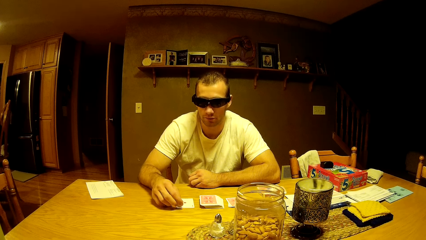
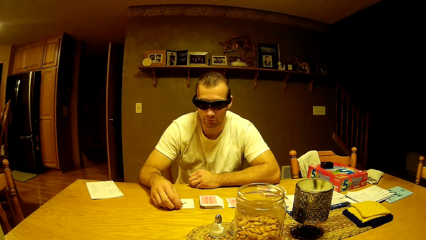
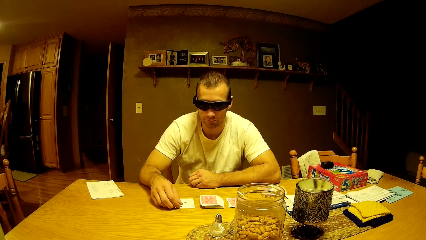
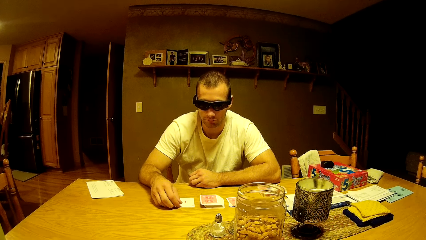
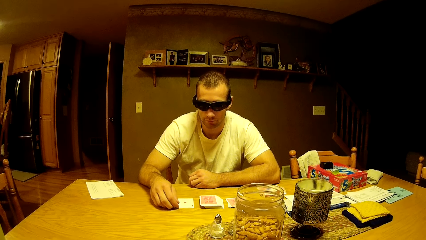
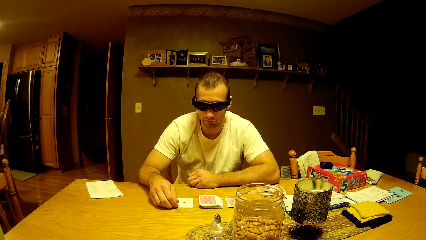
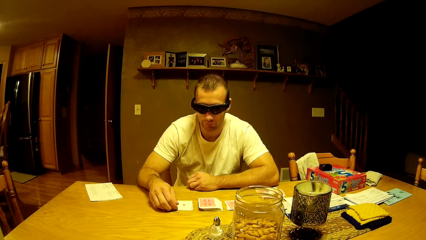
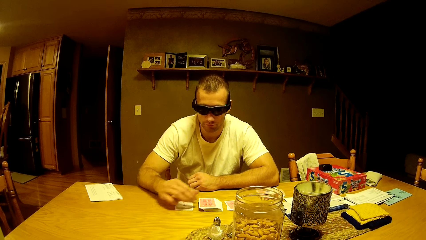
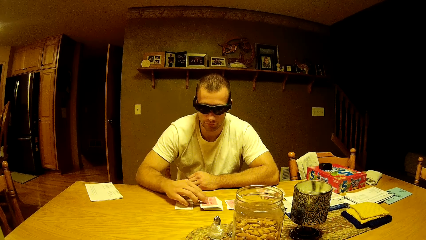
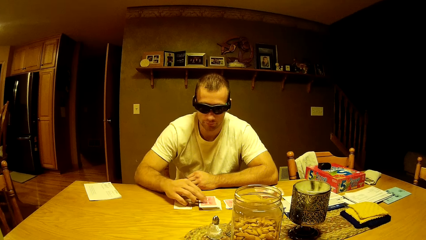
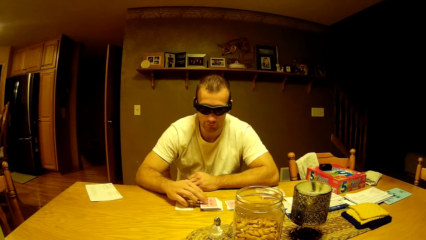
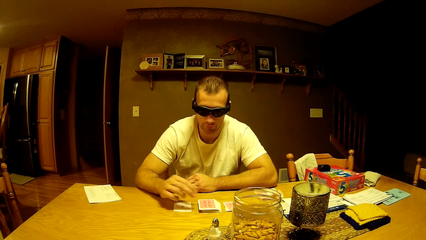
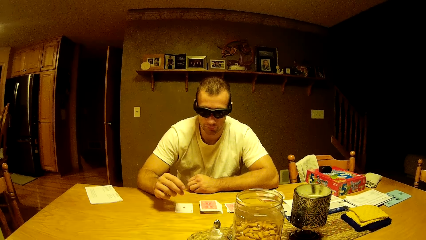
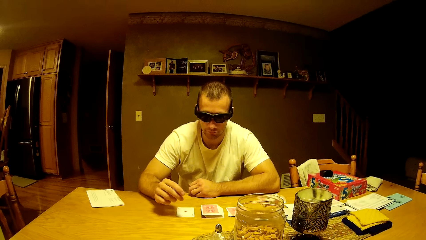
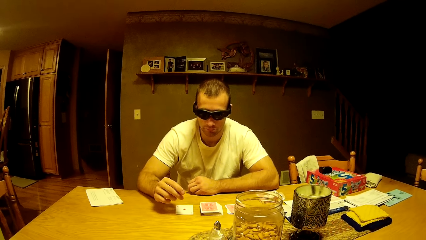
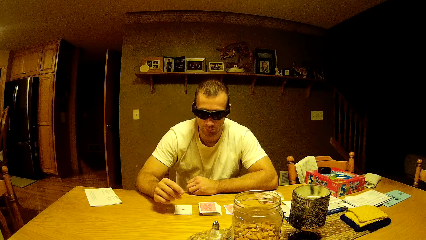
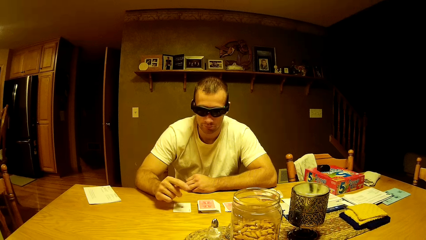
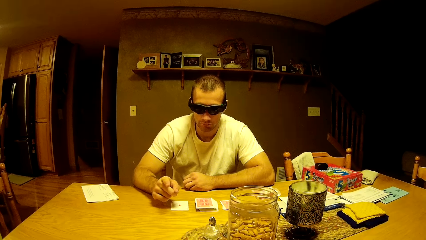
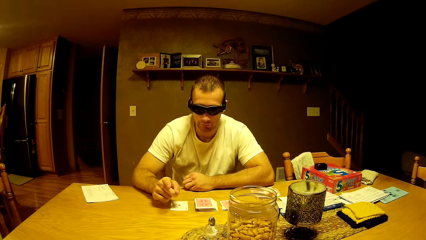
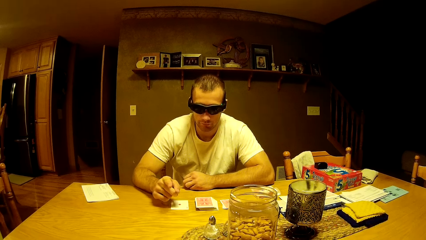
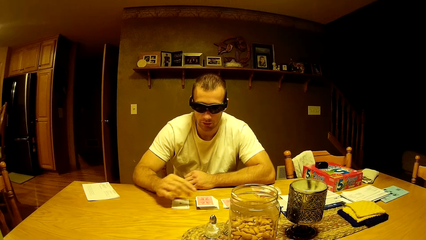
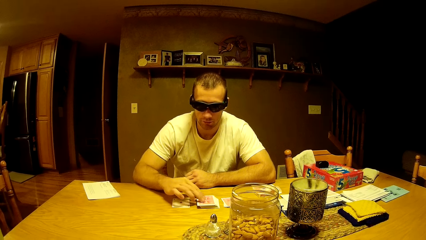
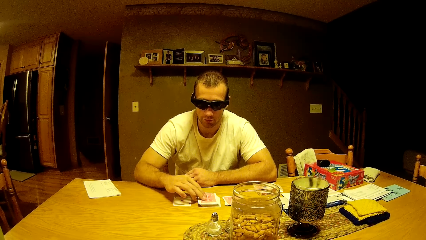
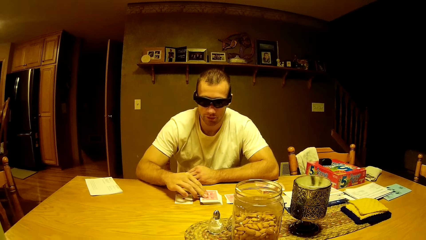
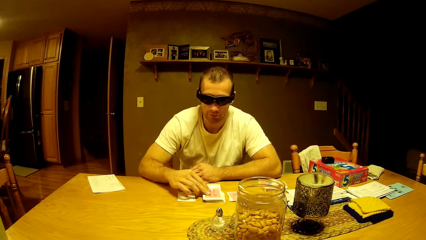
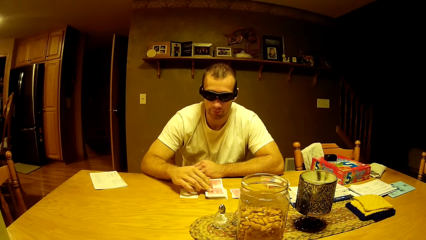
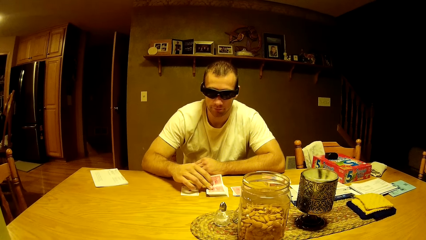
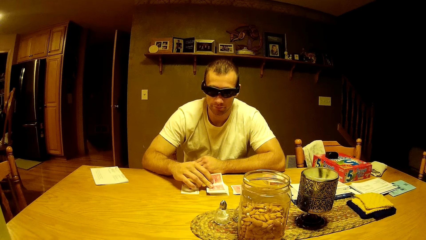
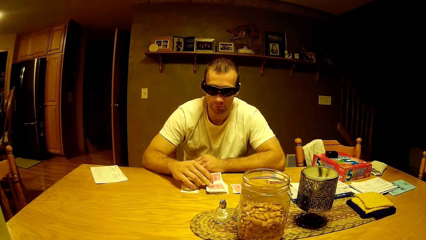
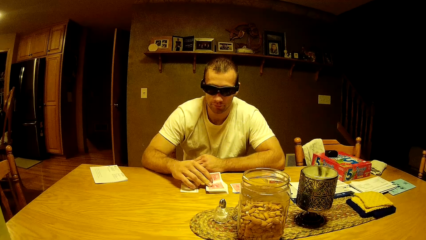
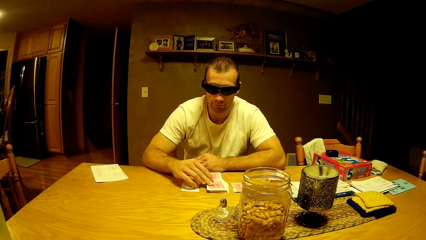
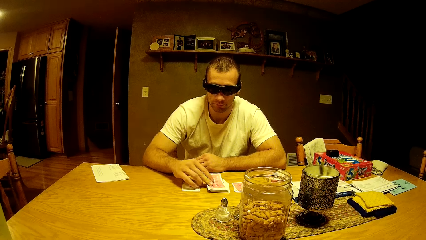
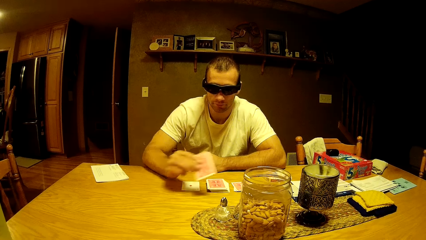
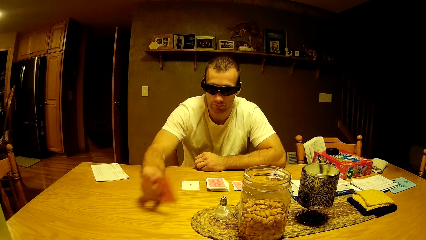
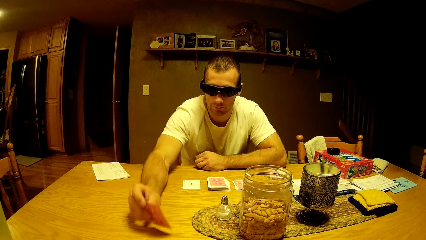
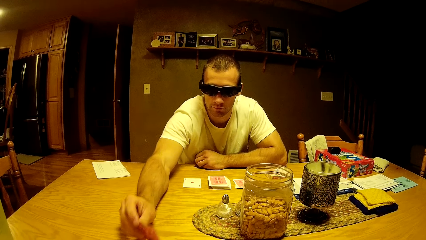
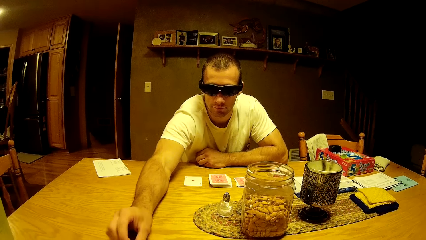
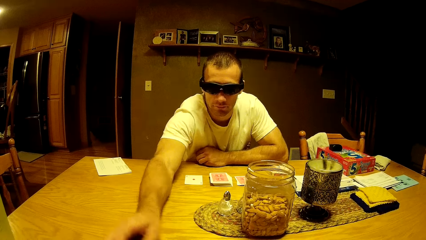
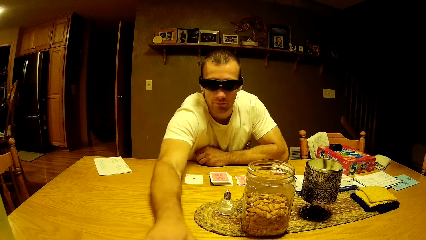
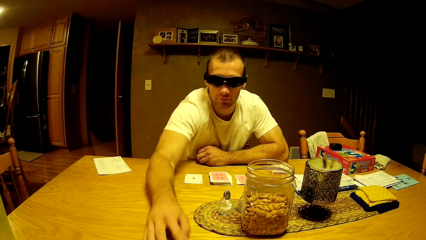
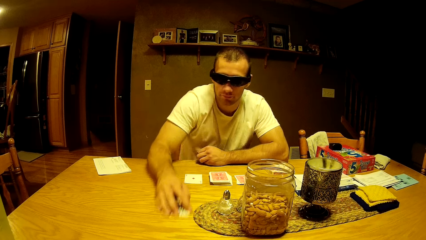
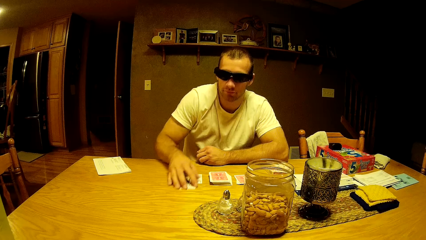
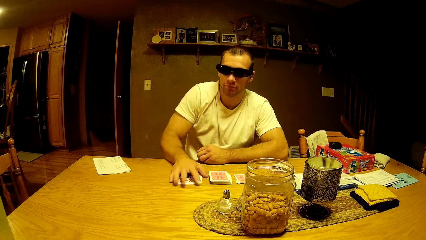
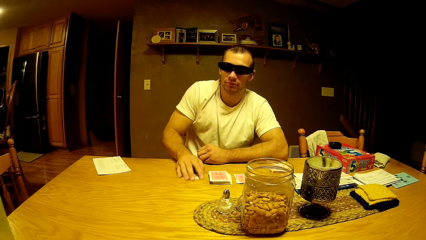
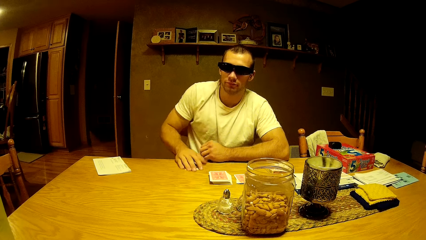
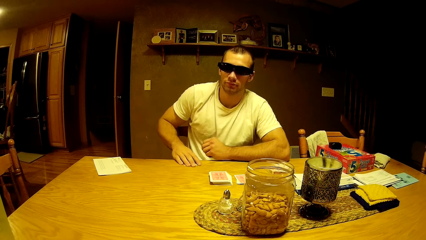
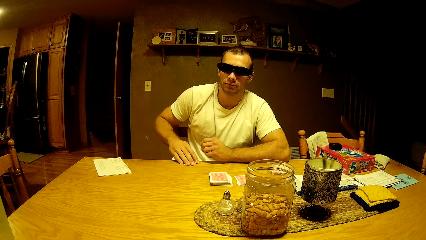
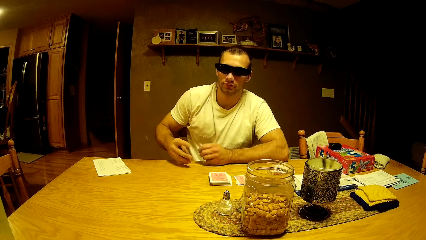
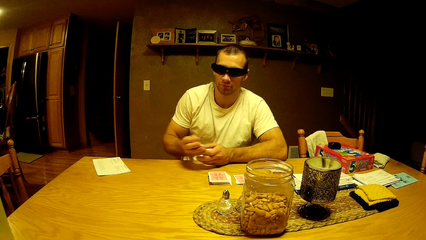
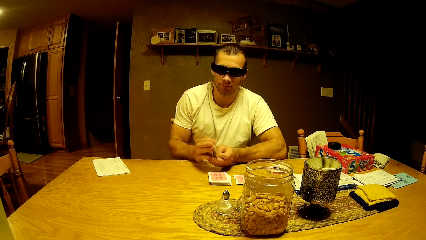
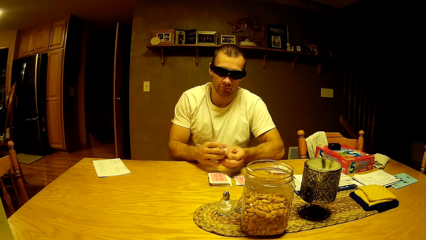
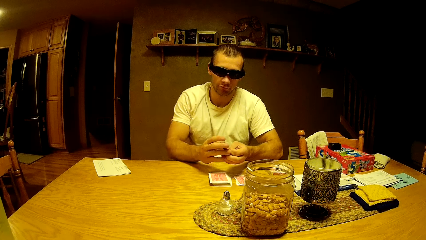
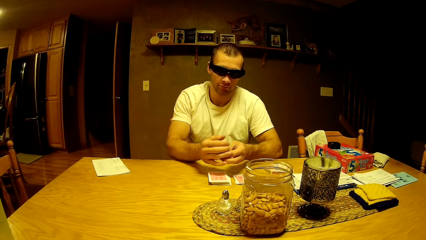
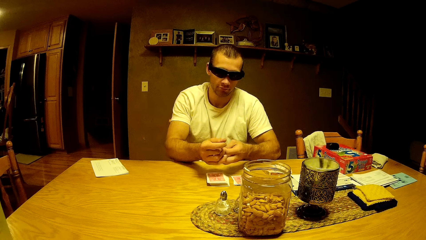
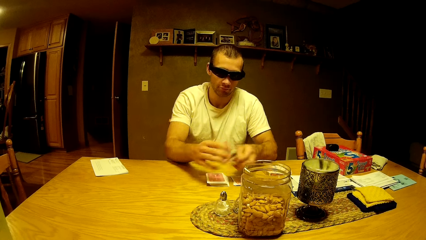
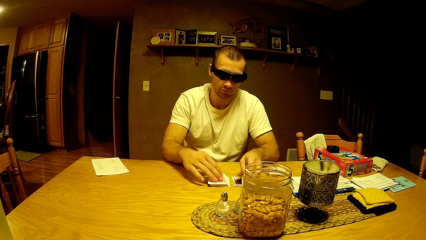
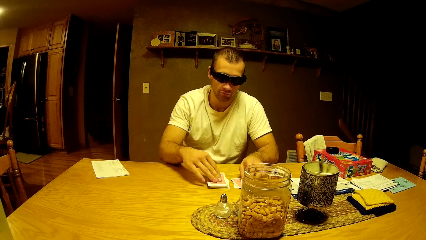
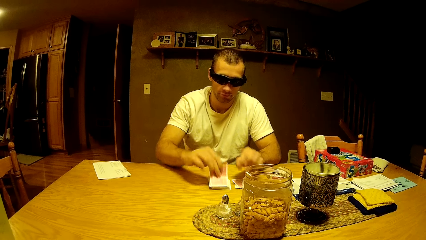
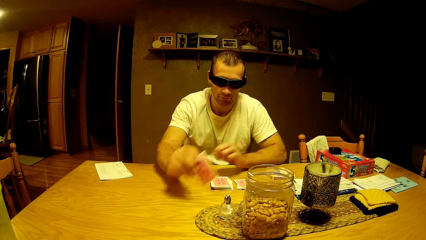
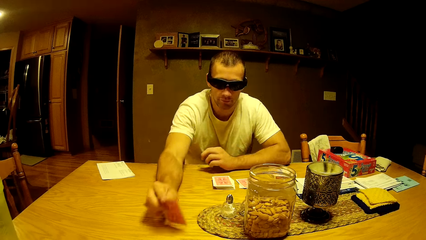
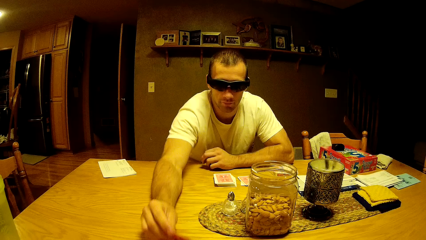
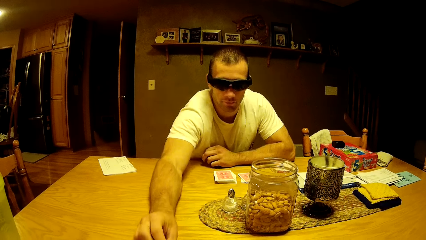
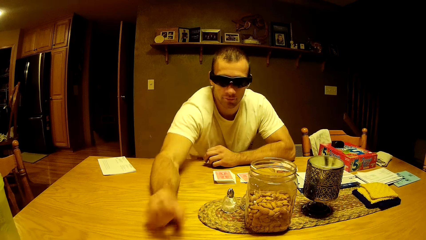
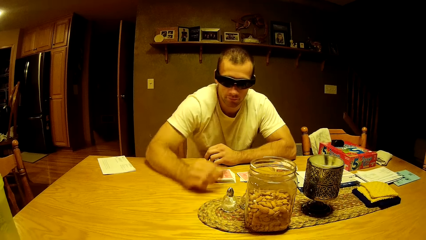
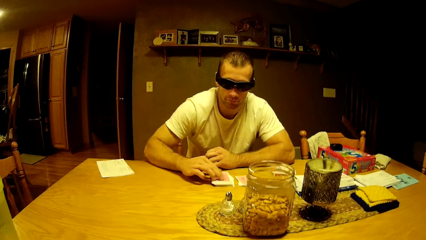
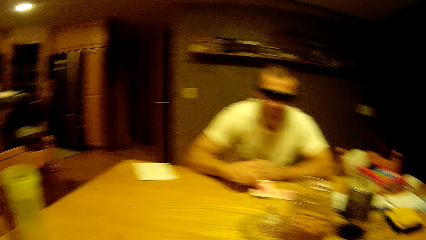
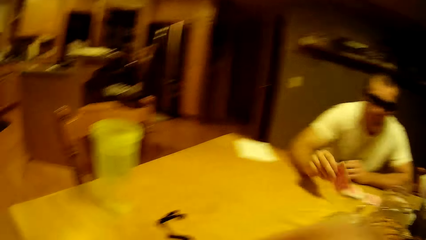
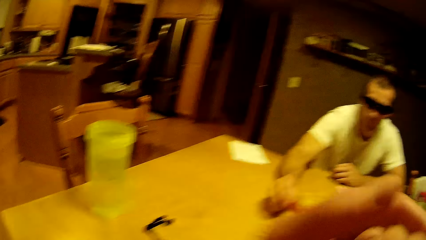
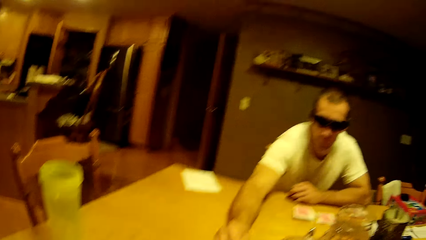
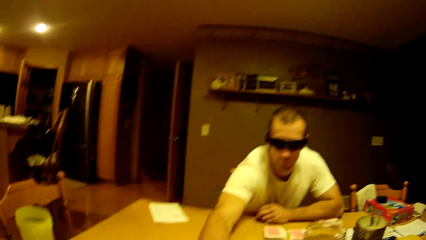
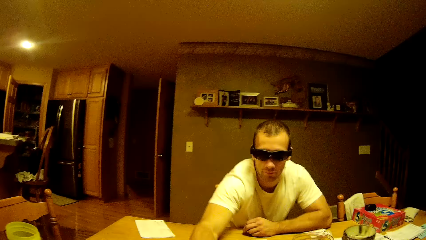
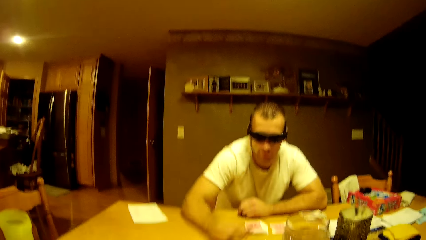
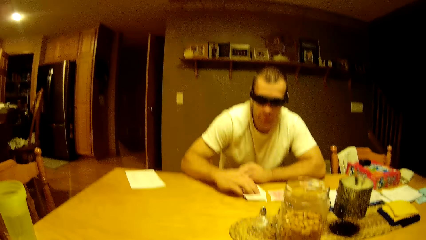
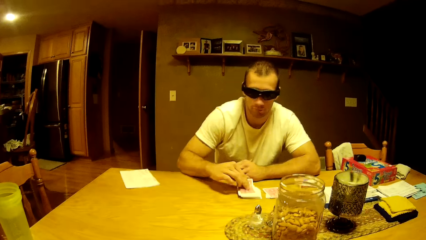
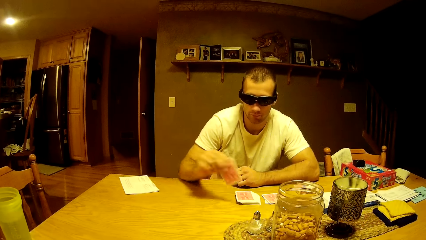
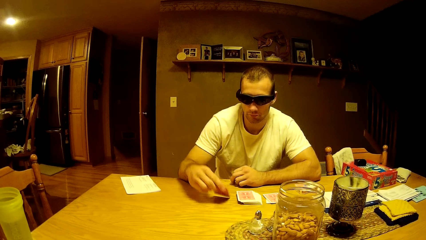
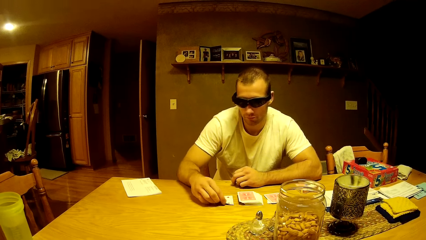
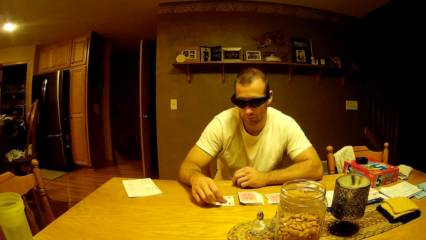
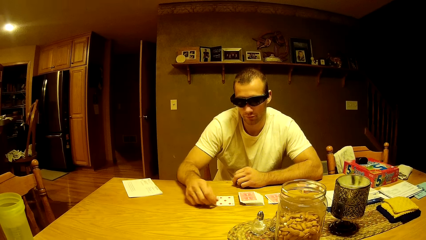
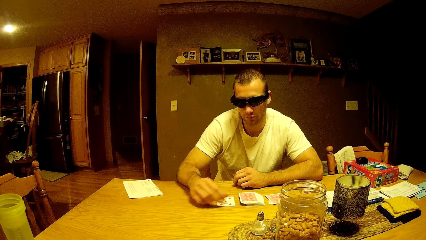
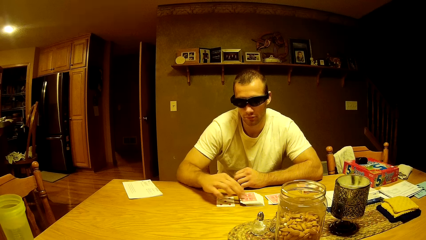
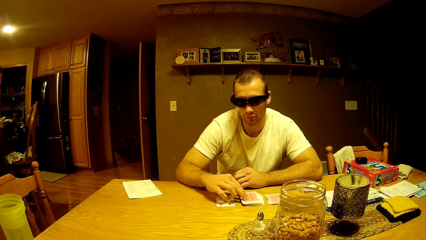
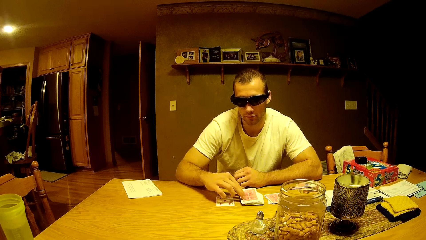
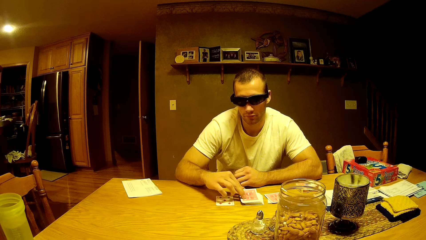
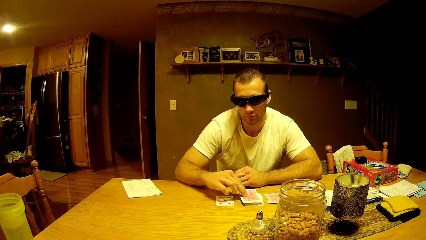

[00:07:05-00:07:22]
The man picks up a card and puts the card on the table. The man collects the cards on the table. The man picks up a card and puts the card on the table. The man picks up a card and puts the card on the table. The man picks up a card and puts the card on the table.
